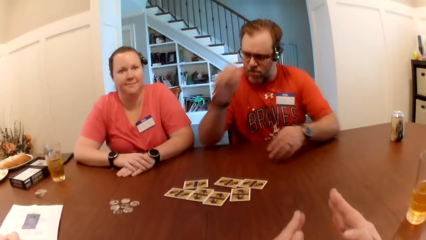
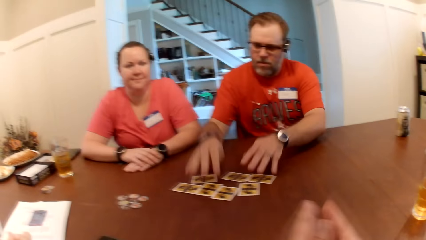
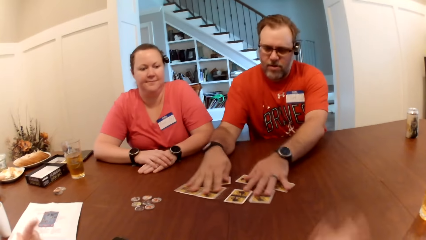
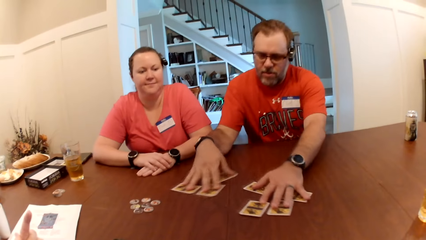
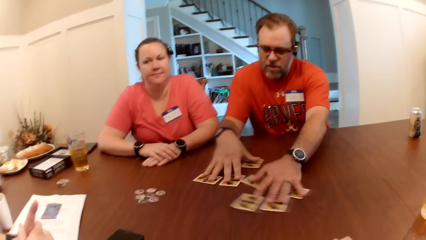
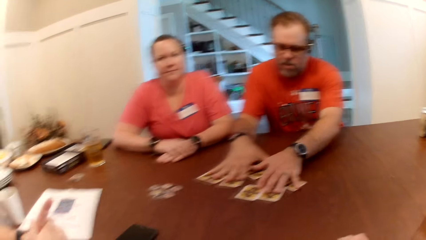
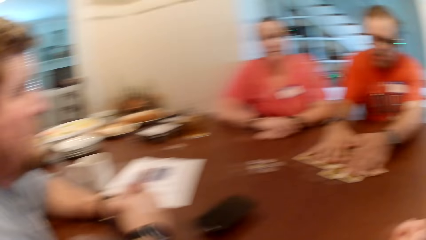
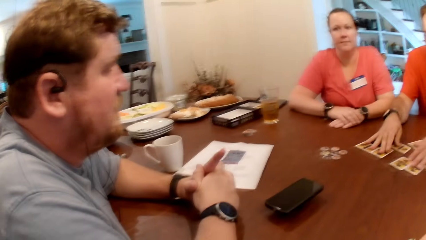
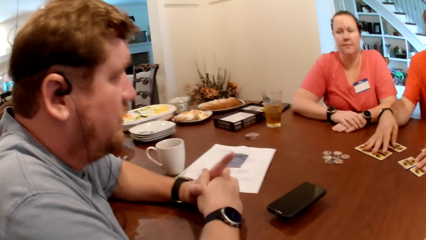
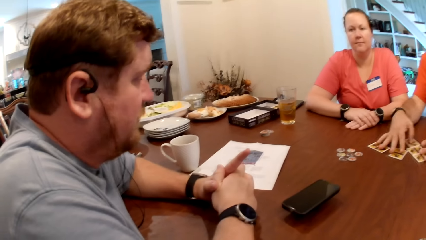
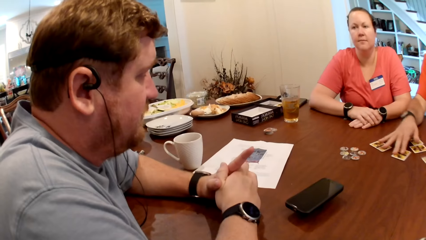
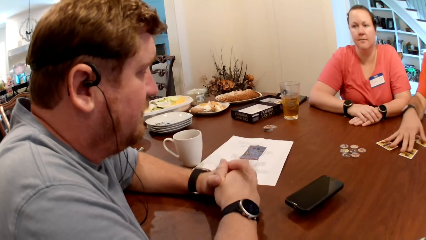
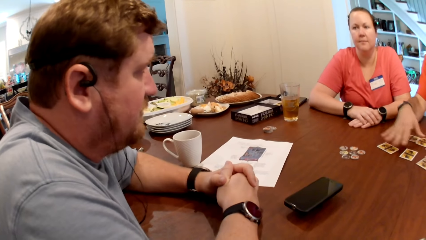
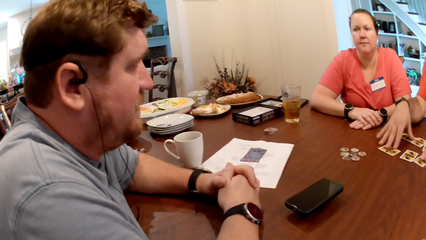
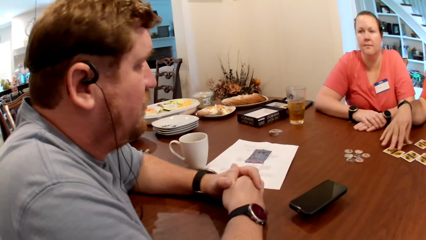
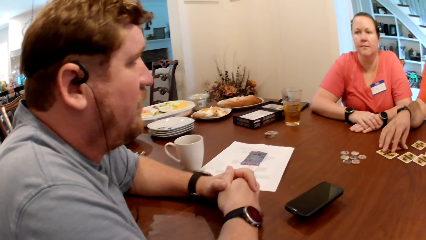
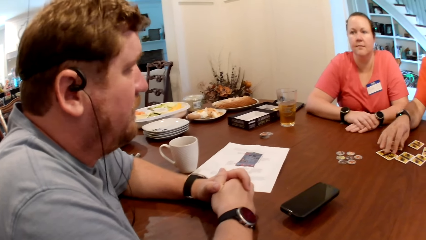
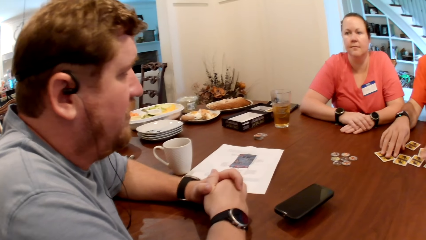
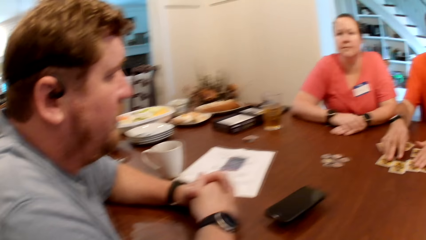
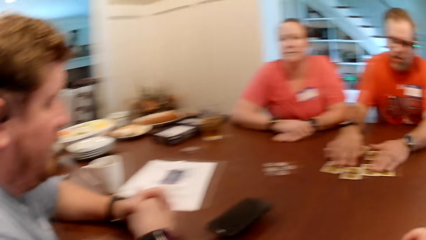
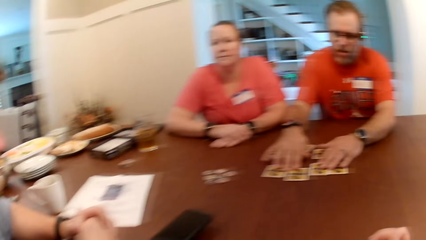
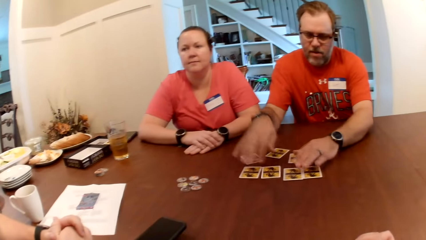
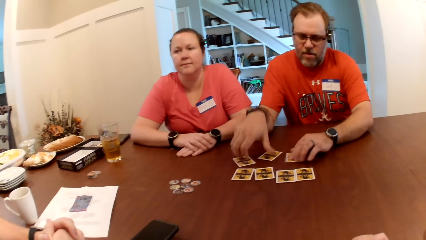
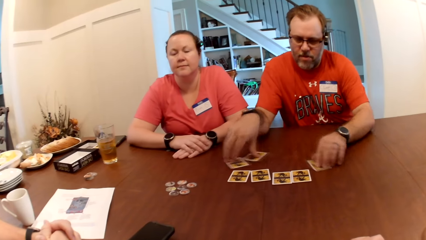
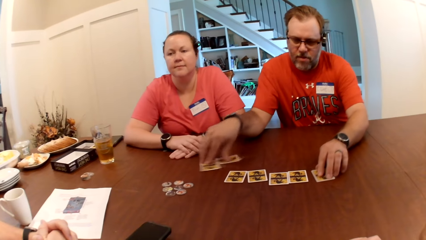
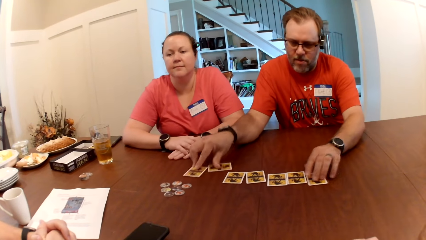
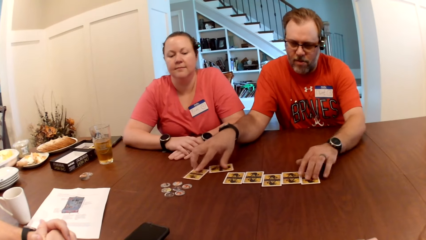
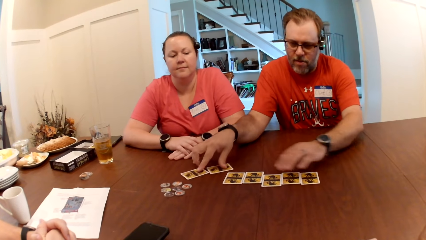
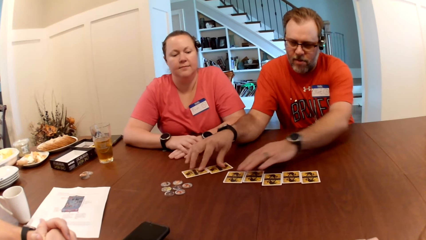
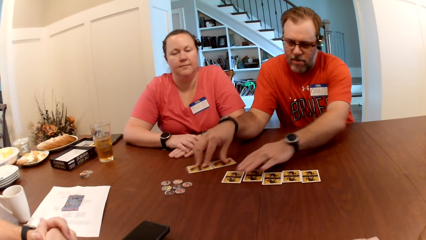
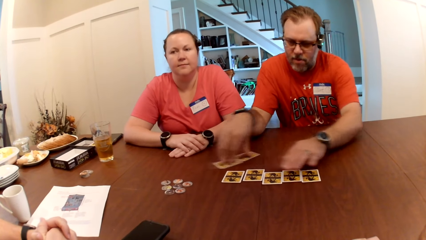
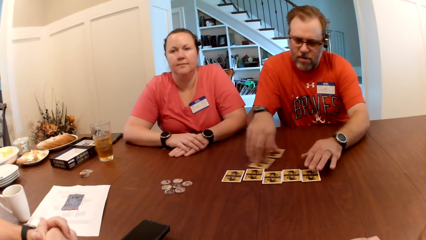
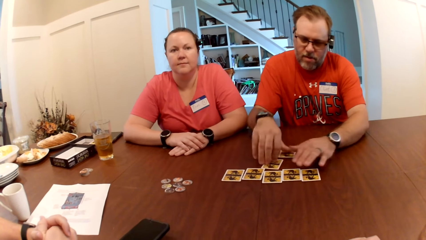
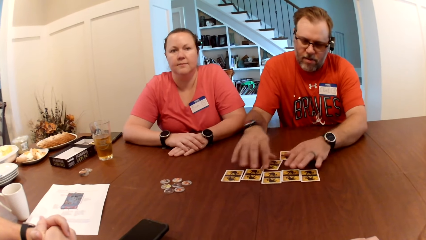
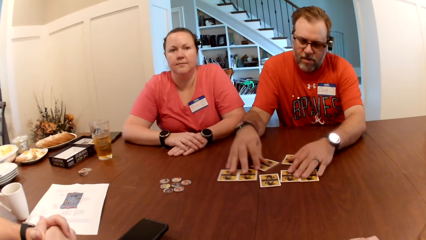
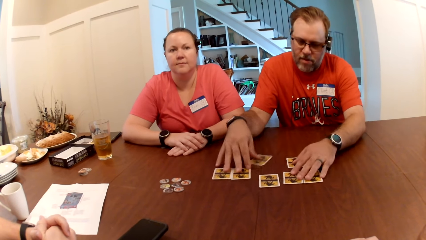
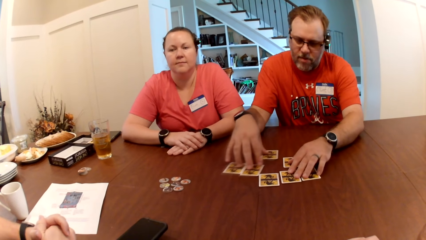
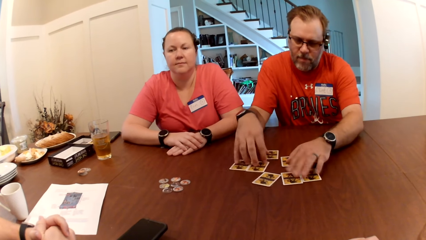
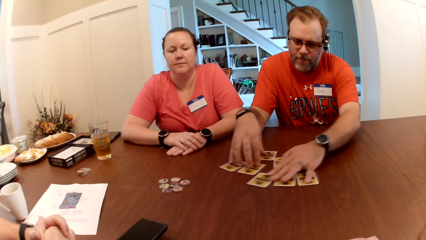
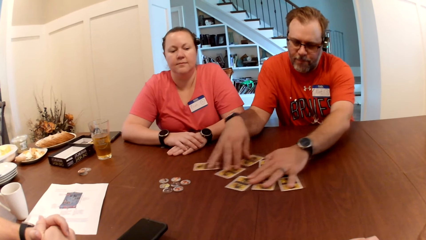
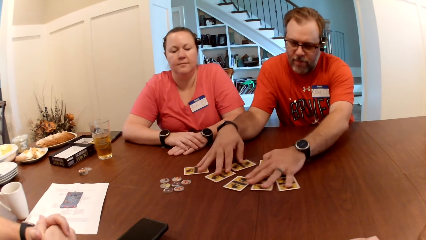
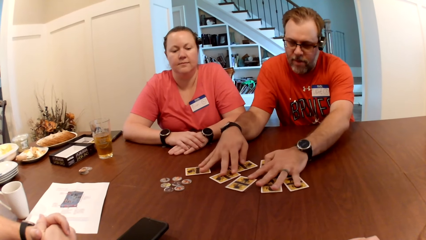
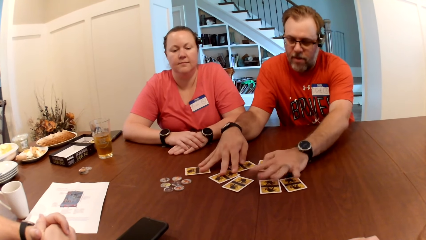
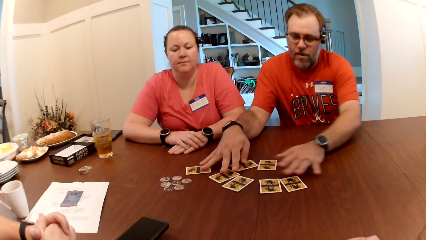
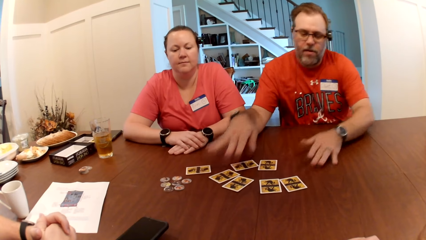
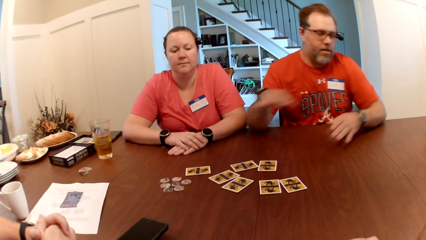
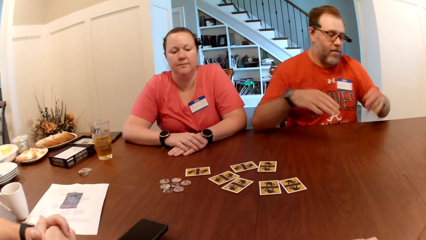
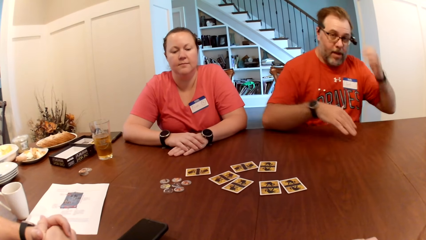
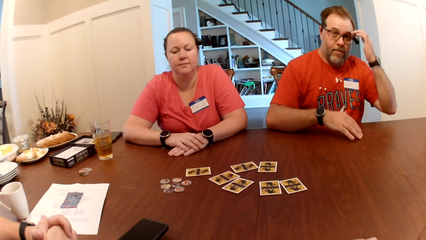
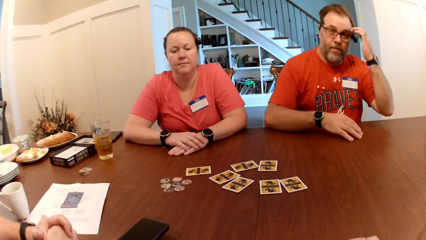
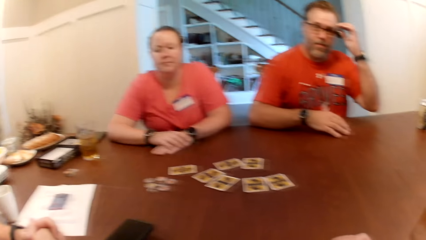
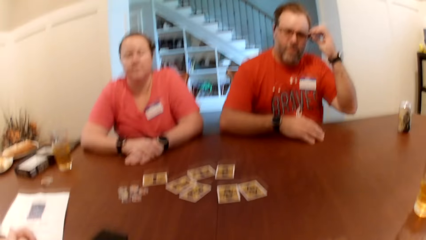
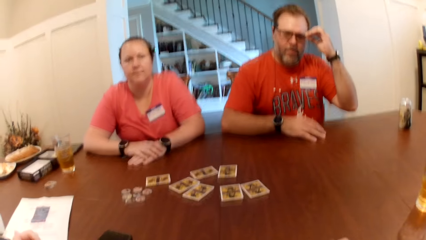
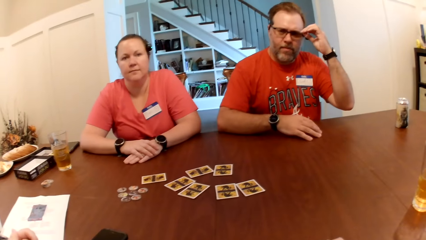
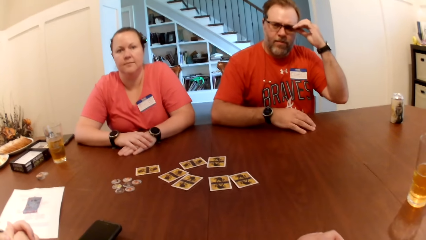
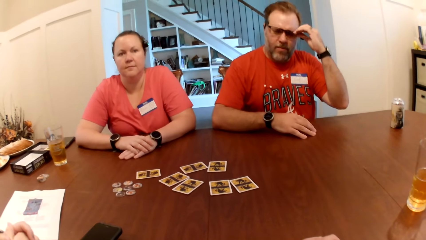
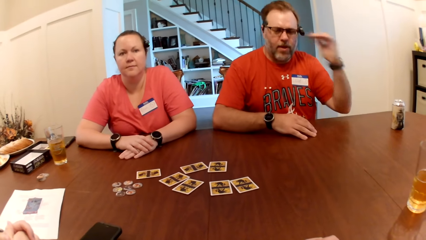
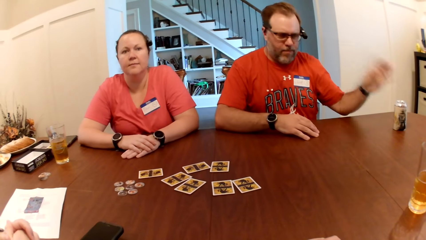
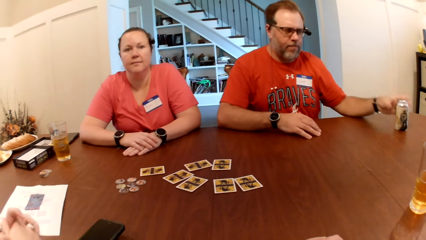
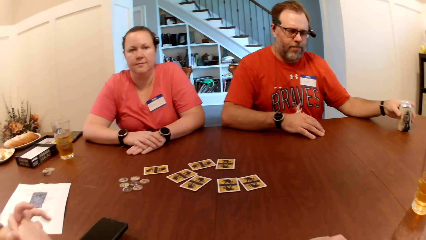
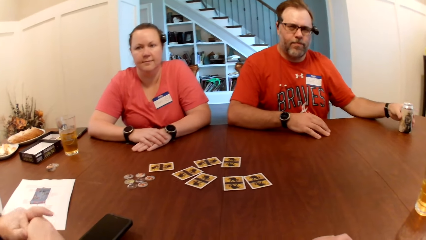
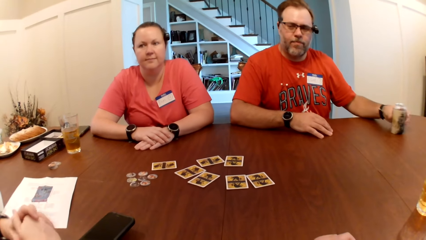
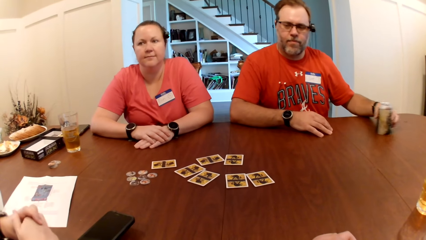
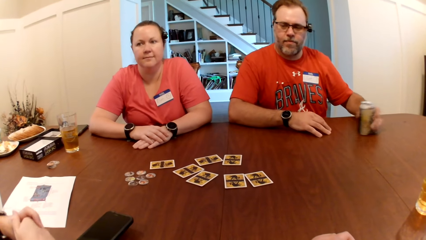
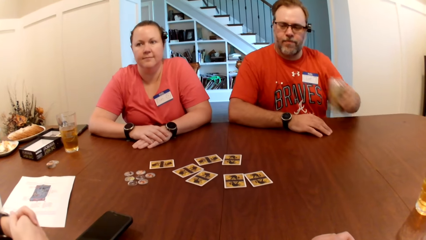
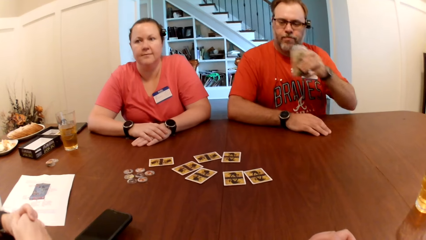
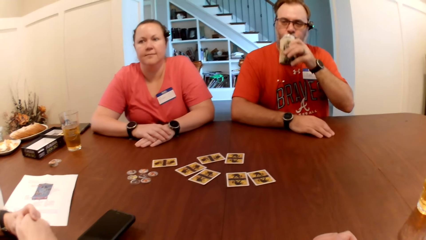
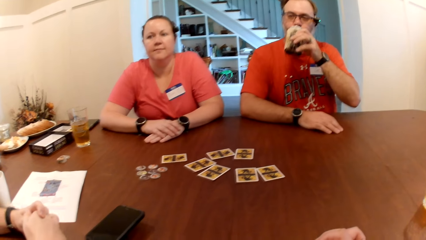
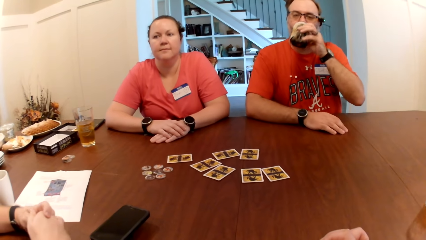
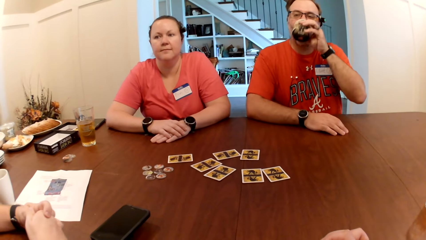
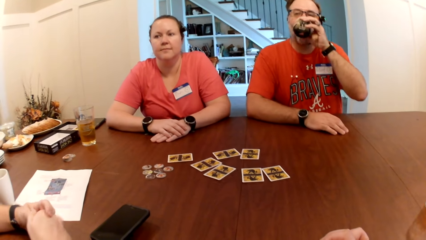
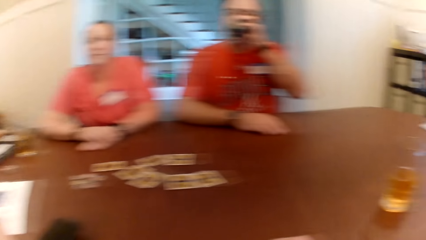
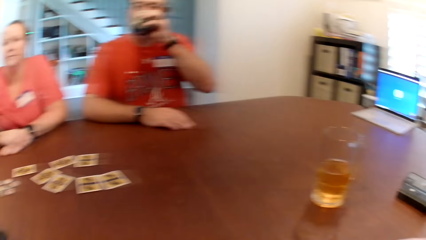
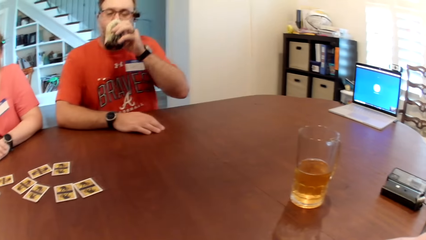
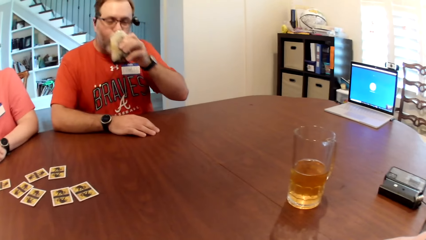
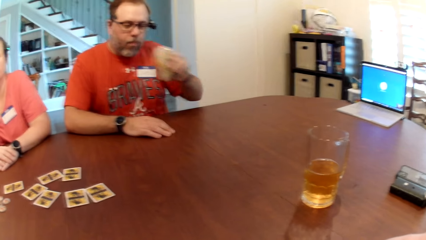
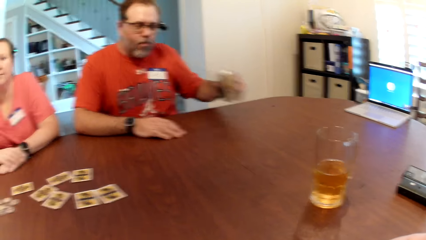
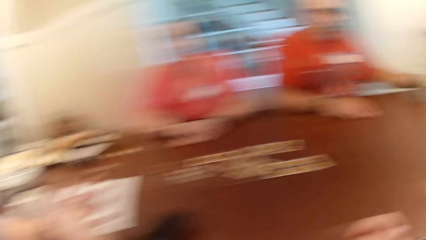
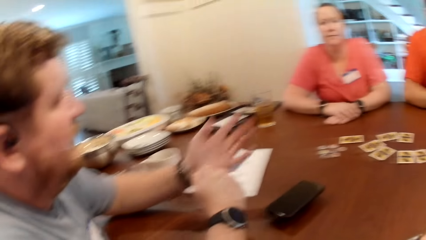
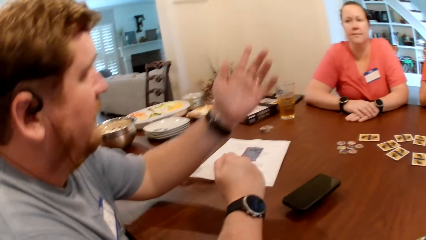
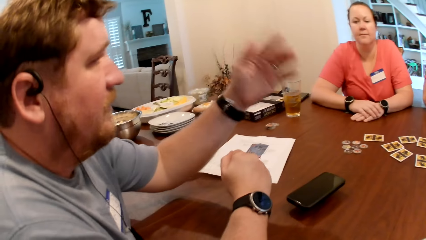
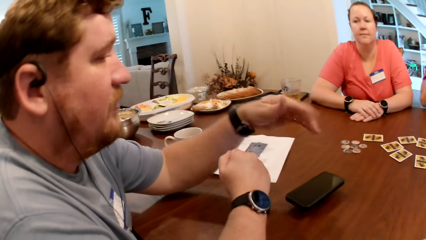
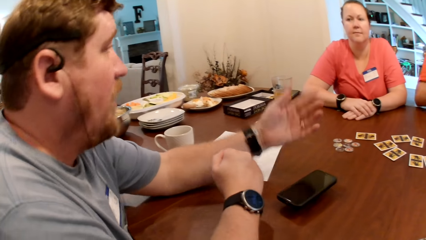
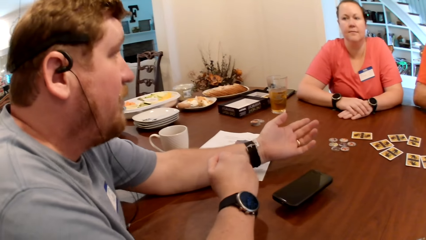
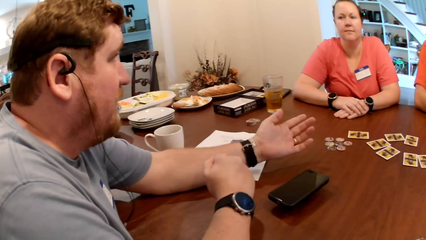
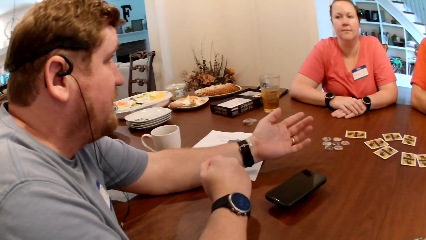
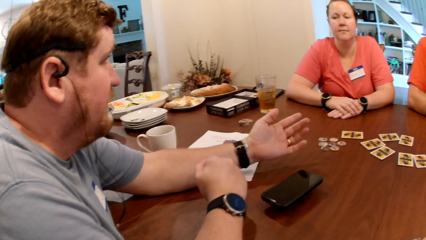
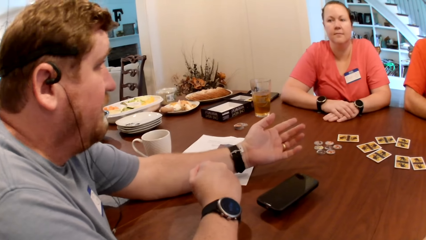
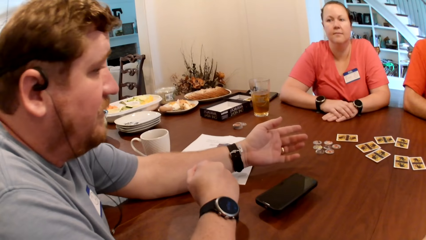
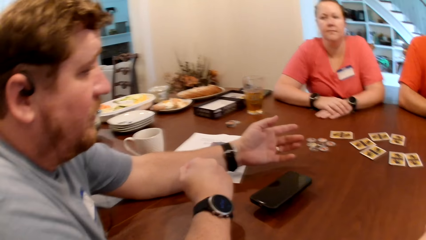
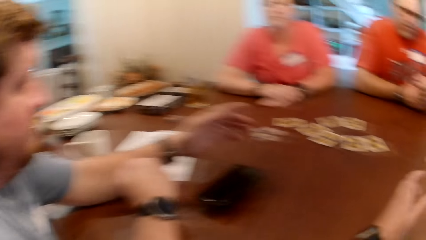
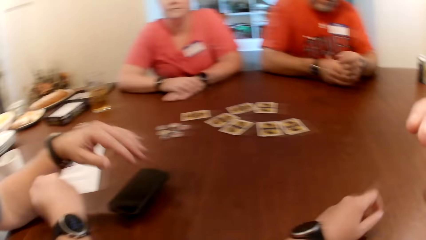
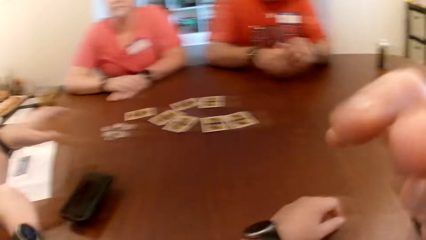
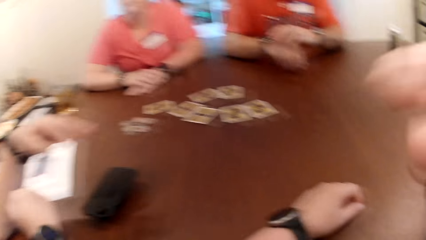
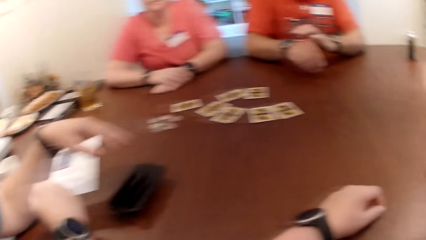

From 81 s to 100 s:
The man mixes the cards on the table with his hands. Another man converses with the man. The first man adjusts his eyeglass with his left hand. He moves a can drink on the table with his left hand. He picks the can drink from the table with his left hand. He drinks from the can drink in his left hand. He drops the can drink on the table with his left hand. The other man talks.
